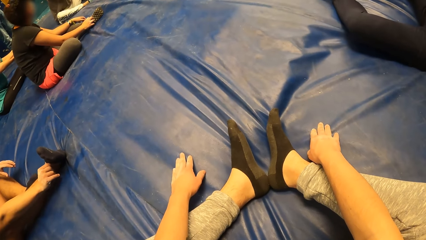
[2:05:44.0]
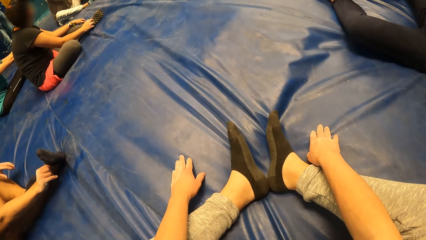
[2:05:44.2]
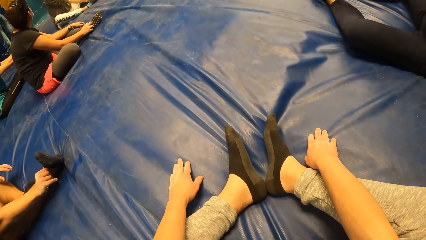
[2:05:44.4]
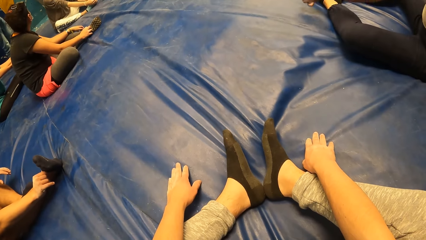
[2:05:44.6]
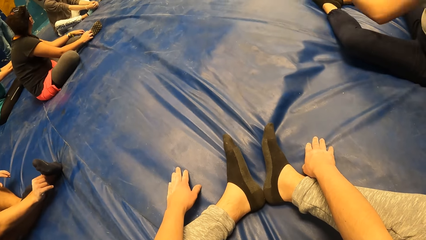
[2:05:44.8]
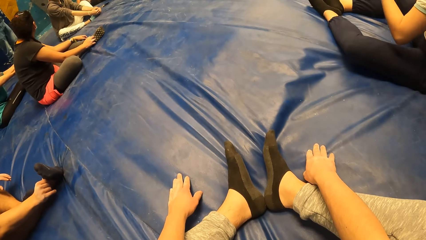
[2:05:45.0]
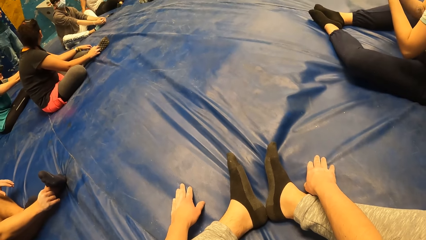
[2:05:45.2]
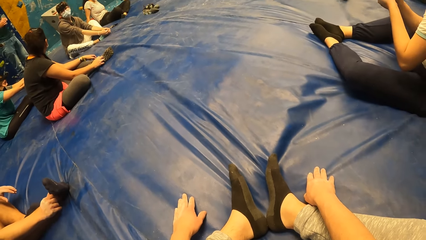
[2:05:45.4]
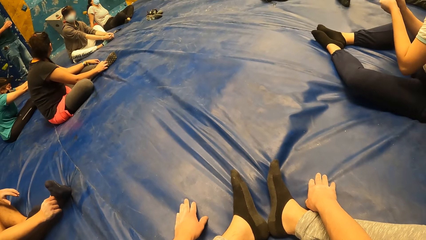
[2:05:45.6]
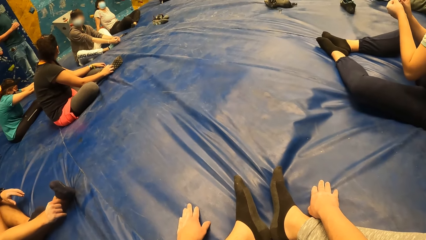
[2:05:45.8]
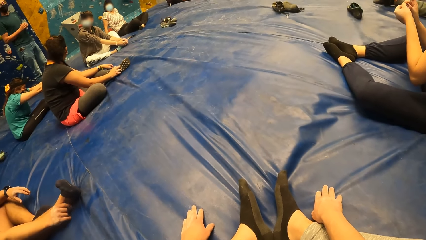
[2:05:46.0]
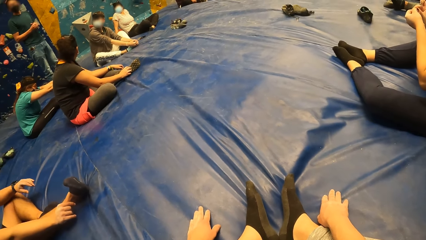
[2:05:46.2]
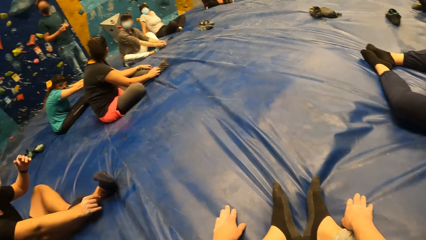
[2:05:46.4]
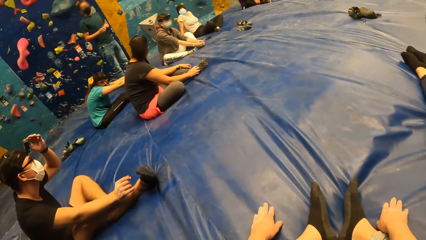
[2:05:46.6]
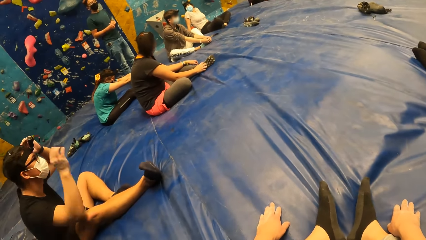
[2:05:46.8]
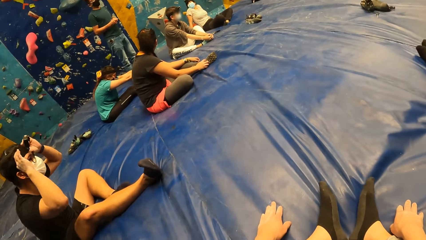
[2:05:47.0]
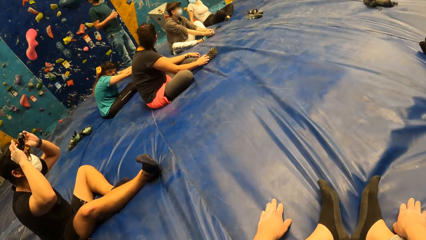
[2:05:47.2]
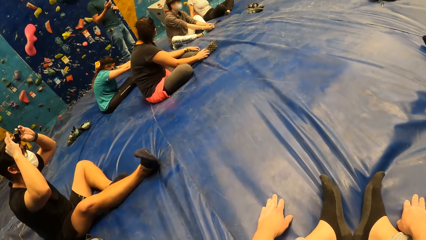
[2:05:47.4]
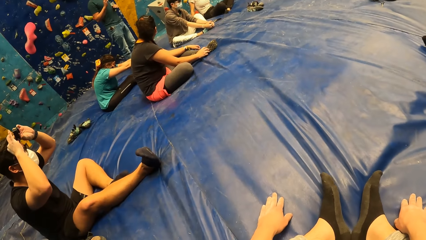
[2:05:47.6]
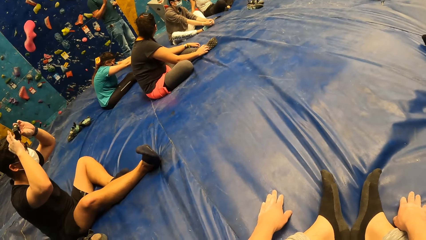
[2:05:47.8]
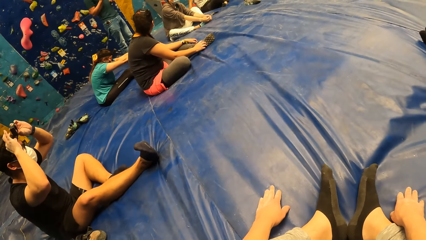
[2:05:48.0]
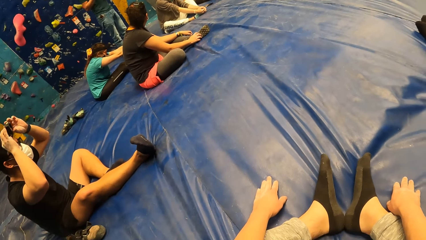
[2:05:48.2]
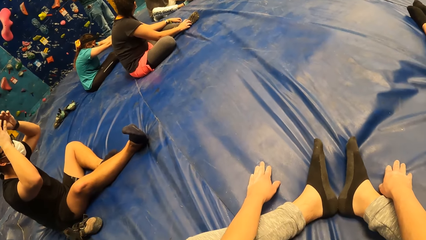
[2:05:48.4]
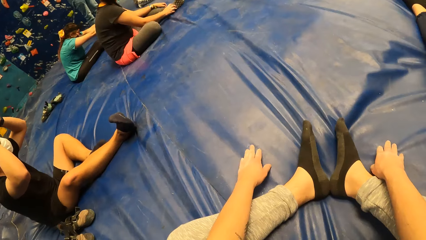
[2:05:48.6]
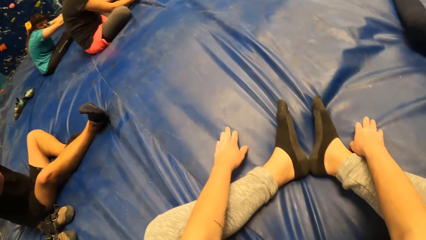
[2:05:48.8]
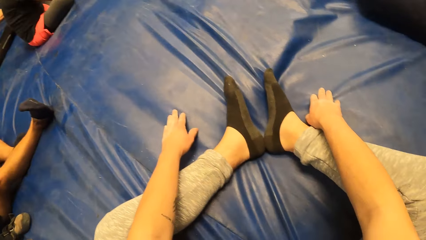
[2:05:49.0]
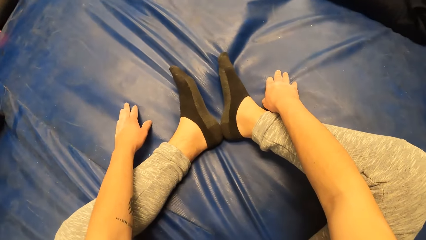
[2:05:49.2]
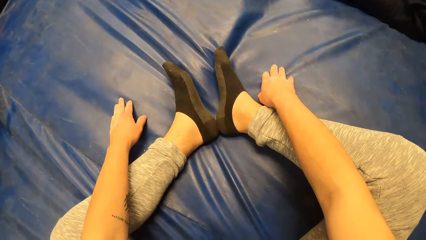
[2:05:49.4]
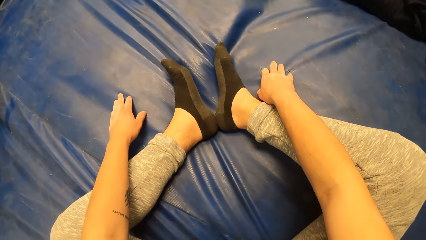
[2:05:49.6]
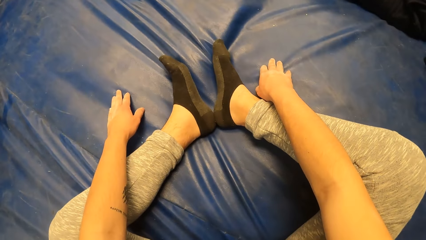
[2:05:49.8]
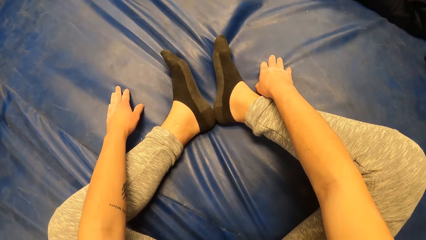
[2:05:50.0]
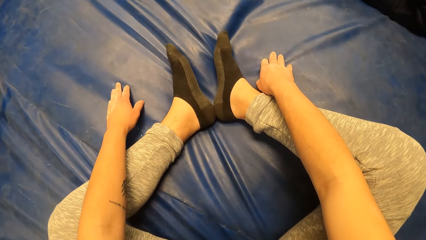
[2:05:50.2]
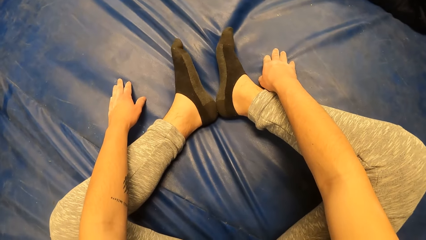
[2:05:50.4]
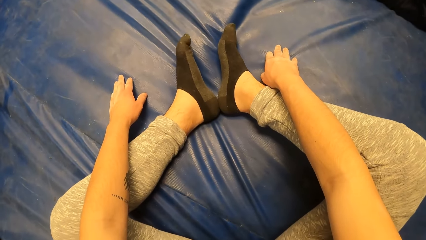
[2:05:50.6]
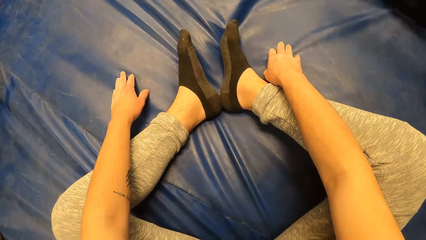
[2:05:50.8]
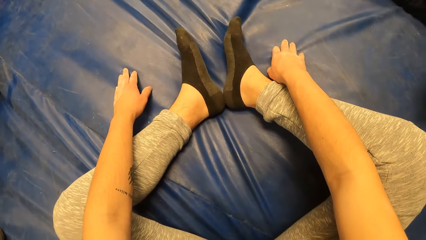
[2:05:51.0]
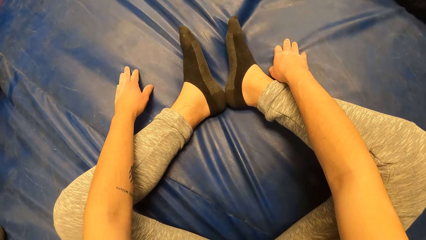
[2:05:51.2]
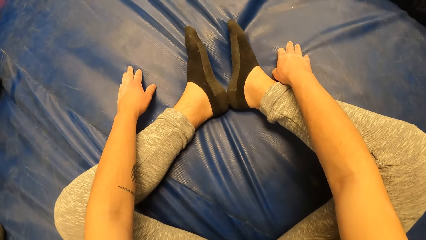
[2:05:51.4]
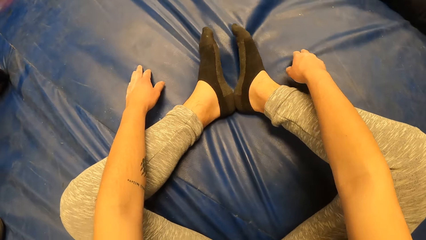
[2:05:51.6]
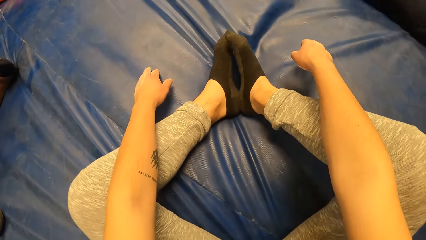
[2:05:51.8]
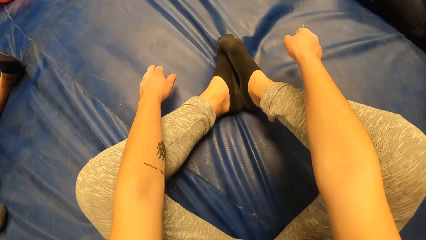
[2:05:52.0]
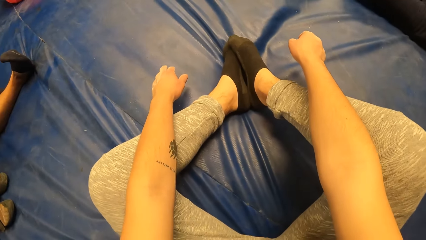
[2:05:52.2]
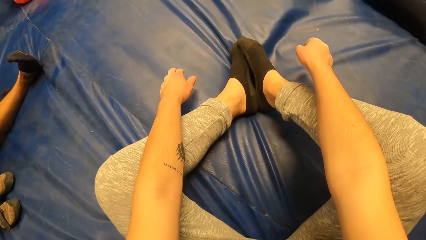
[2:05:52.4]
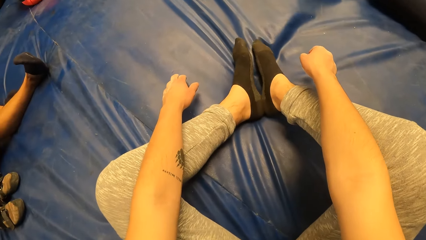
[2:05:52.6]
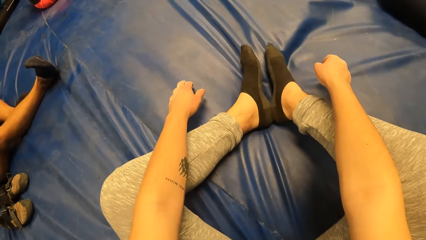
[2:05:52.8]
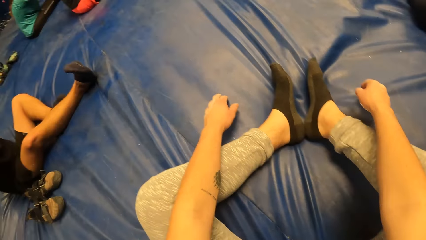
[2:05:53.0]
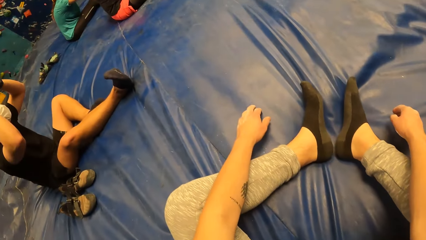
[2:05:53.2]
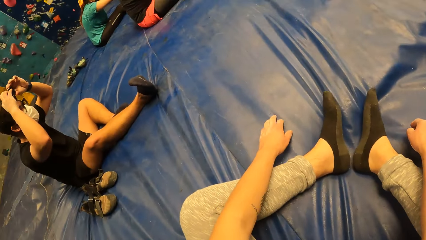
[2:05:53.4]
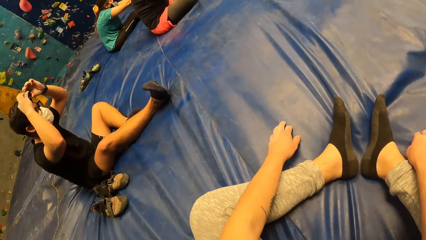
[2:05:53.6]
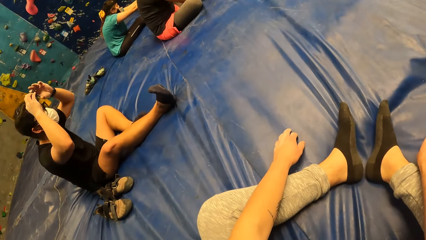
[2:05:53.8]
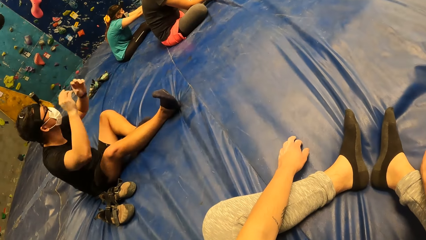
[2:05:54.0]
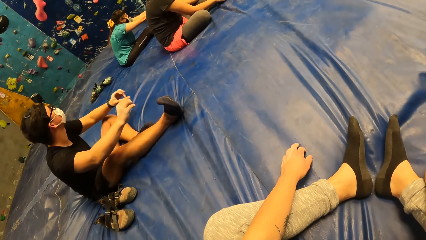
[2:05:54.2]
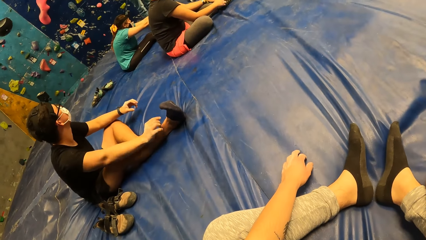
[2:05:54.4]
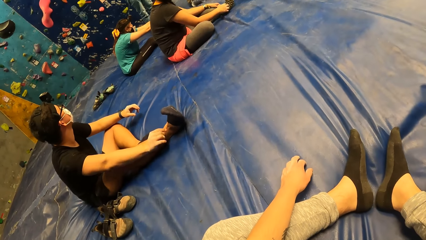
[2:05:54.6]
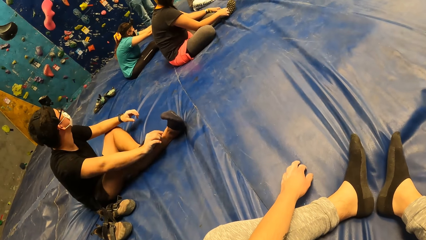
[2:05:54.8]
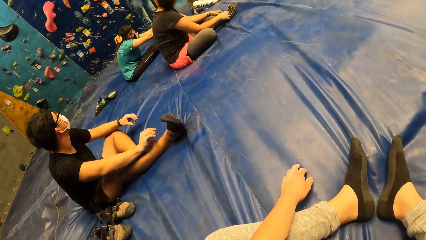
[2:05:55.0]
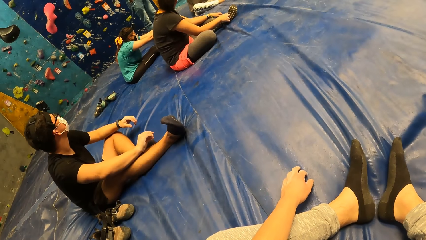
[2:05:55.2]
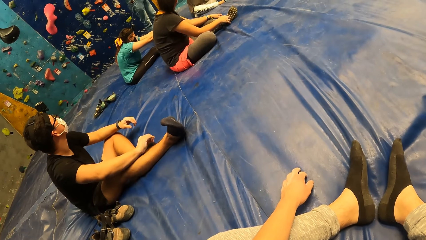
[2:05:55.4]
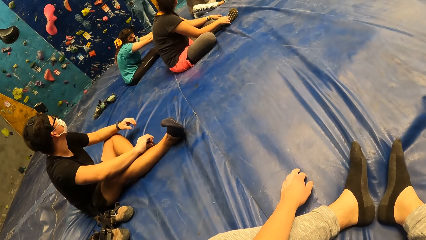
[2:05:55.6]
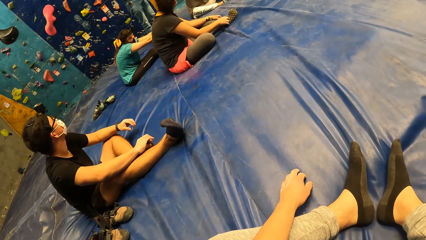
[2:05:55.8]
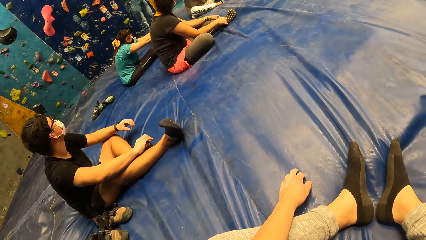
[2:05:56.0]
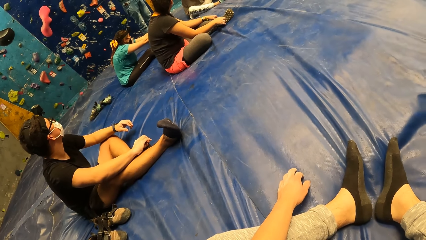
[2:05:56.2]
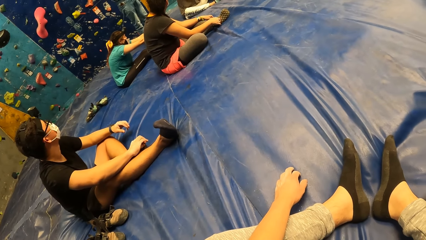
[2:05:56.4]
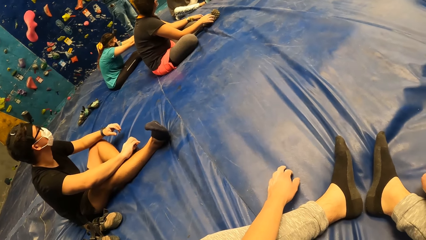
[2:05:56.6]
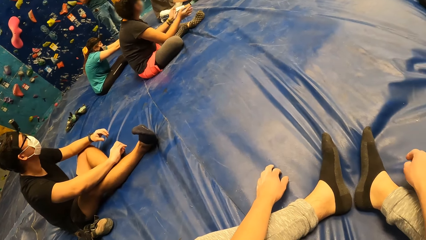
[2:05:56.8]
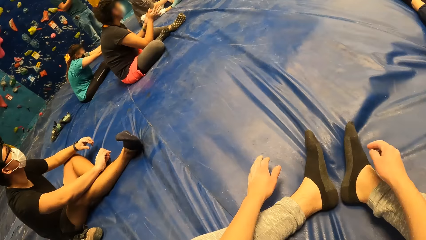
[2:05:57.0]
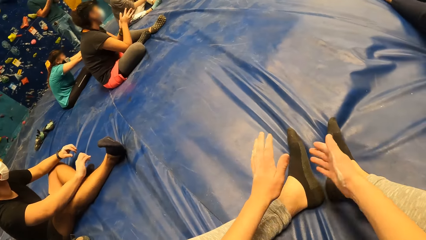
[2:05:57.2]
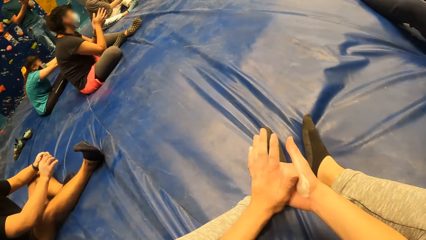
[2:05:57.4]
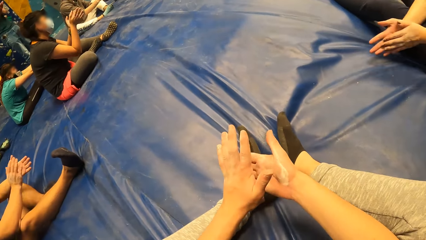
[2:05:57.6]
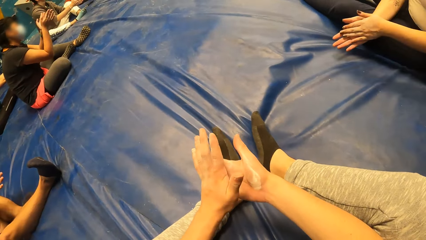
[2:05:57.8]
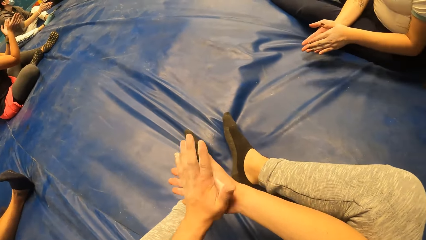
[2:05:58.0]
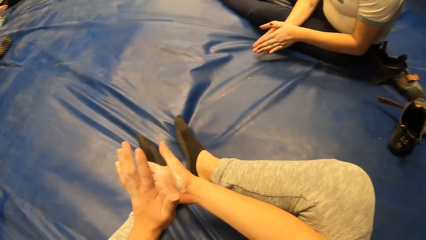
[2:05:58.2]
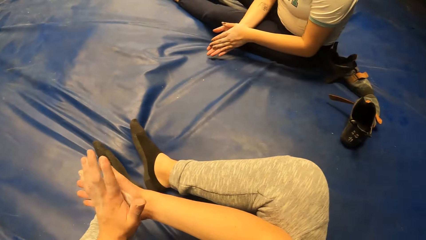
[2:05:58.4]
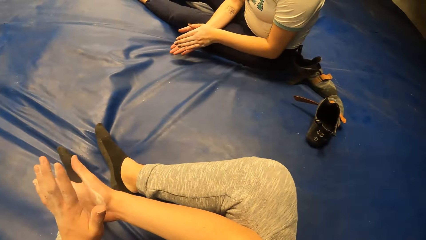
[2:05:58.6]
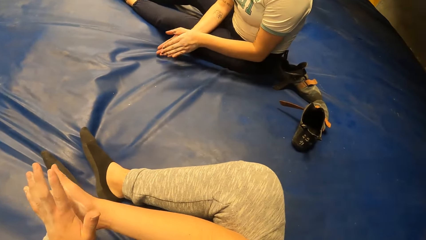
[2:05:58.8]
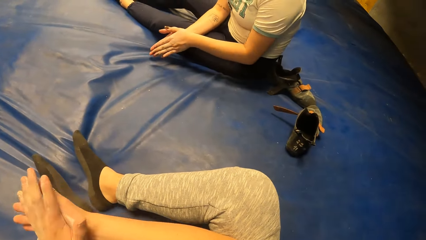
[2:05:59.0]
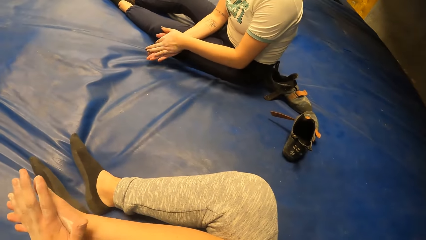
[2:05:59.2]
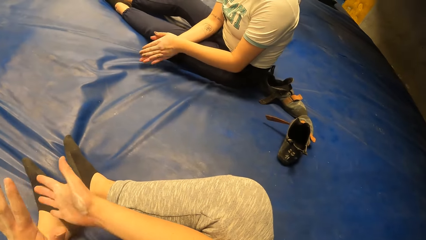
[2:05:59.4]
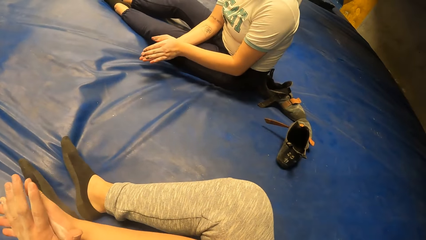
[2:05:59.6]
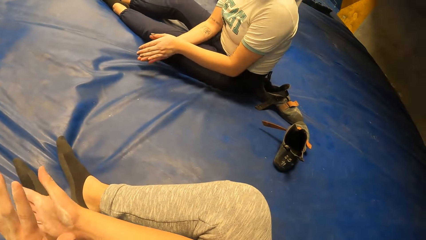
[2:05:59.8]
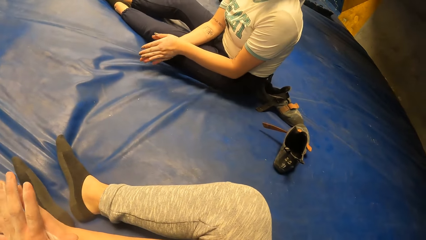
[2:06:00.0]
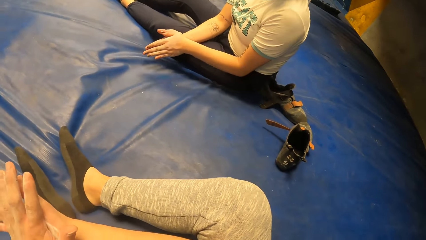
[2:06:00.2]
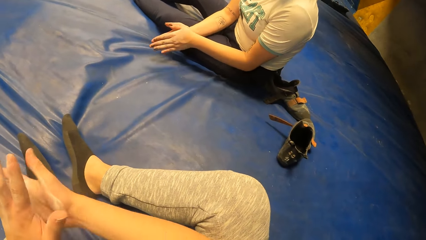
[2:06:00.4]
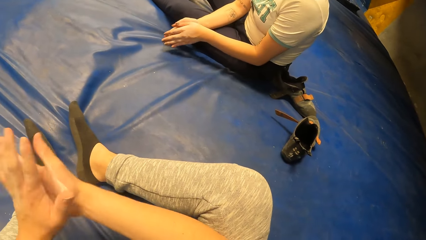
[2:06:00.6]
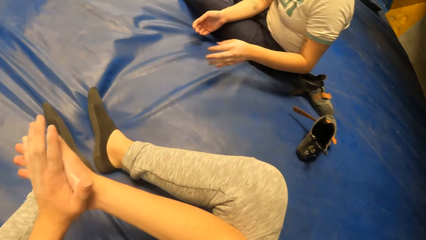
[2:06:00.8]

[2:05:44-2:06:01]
A man adjusts his camera. The camera wearer looks around the room. The man removes his hands from the camera. Another man claps his hands. The camera wearer claps his hands. The first man claps his hands. A woman claps her hands.
